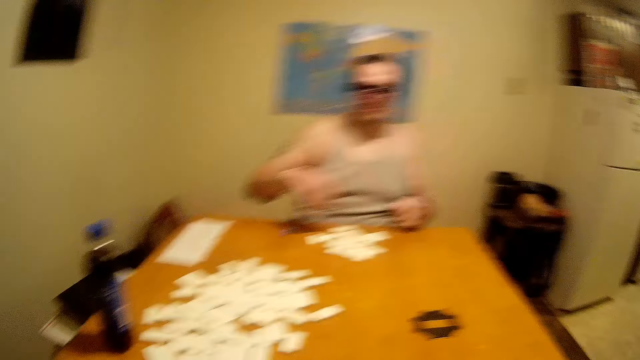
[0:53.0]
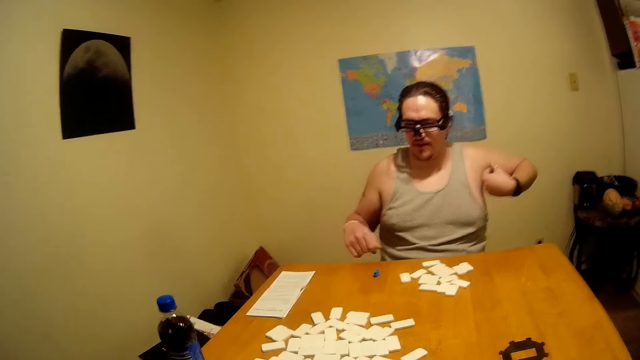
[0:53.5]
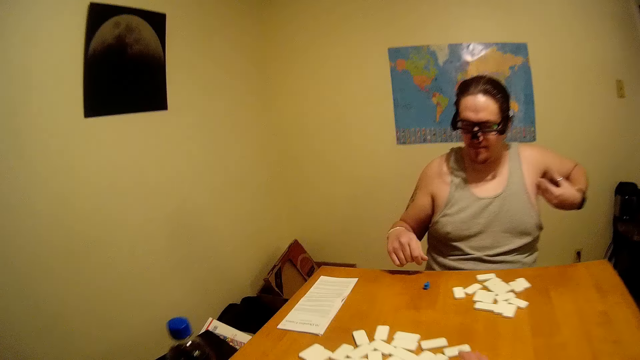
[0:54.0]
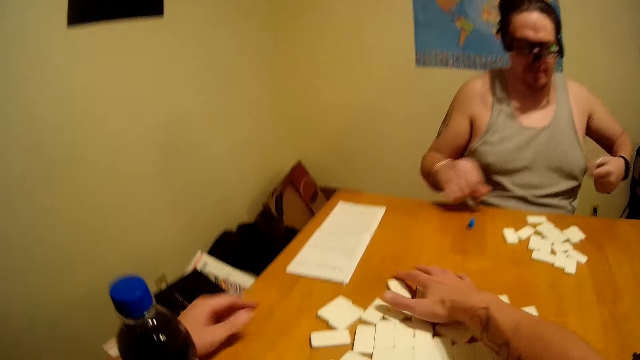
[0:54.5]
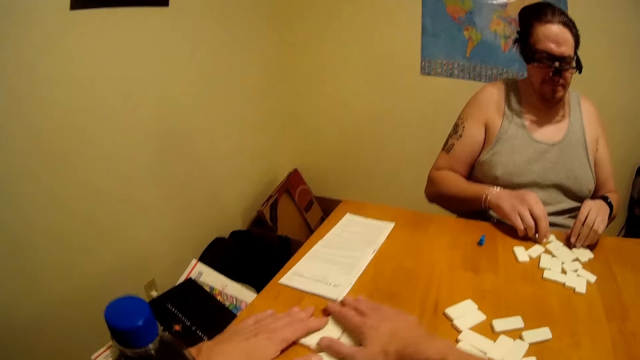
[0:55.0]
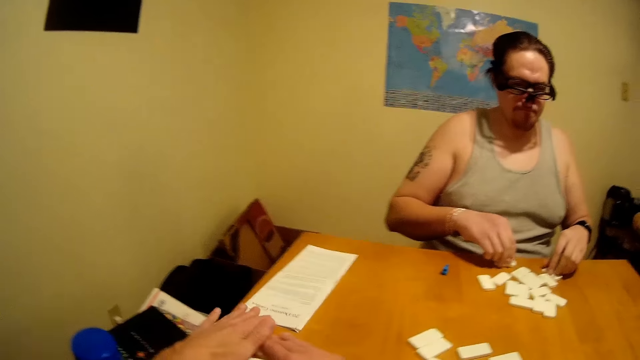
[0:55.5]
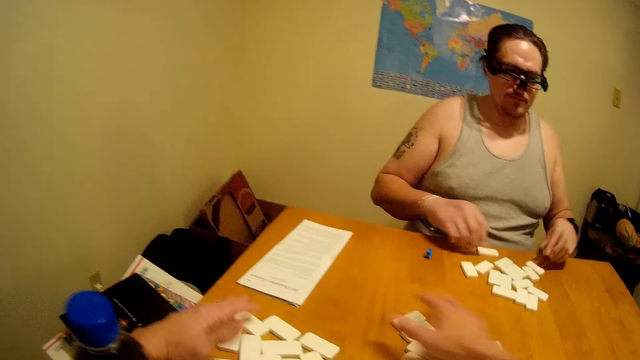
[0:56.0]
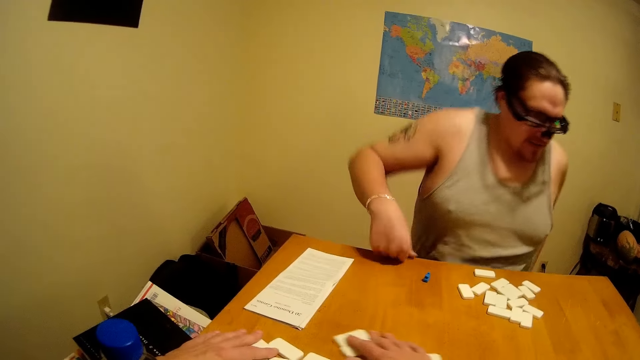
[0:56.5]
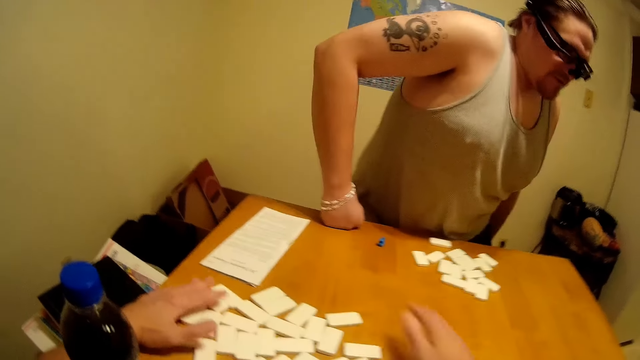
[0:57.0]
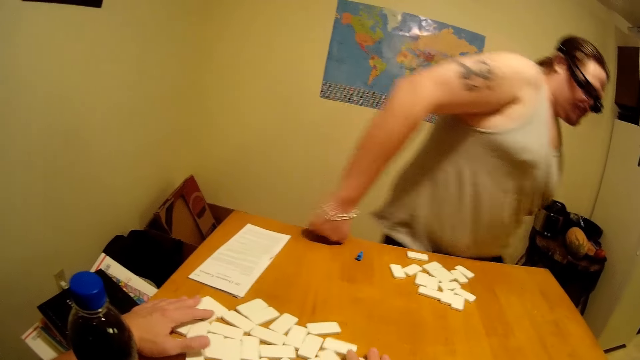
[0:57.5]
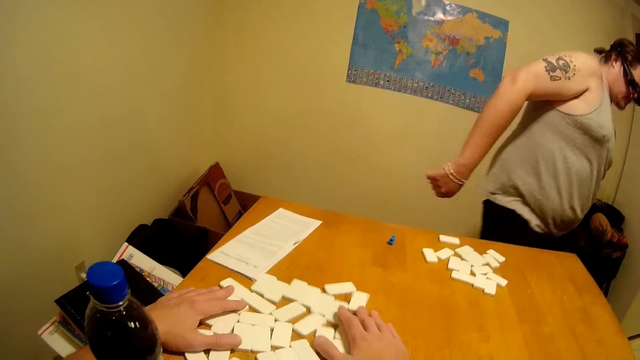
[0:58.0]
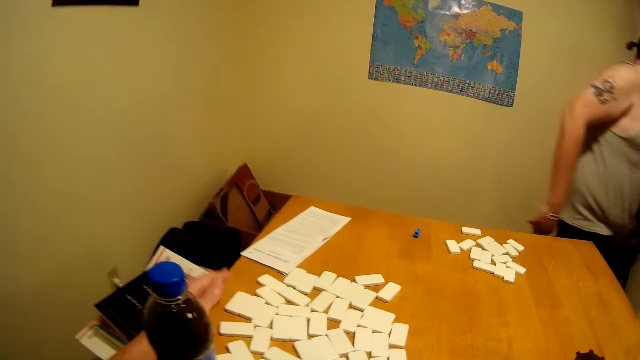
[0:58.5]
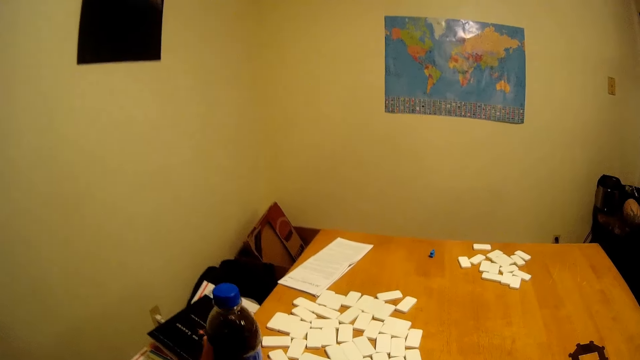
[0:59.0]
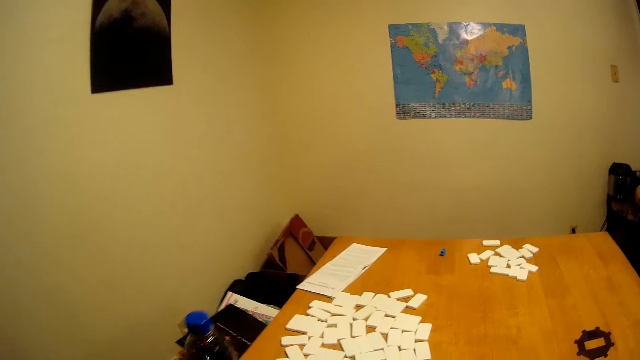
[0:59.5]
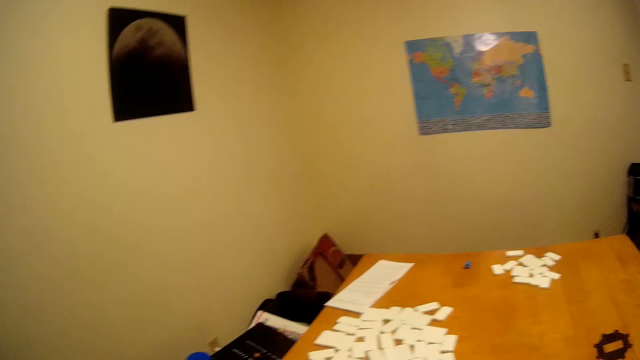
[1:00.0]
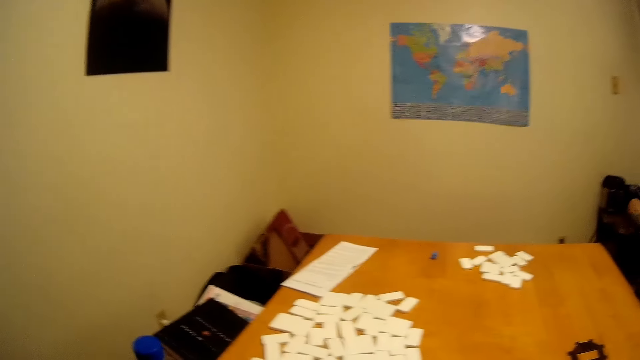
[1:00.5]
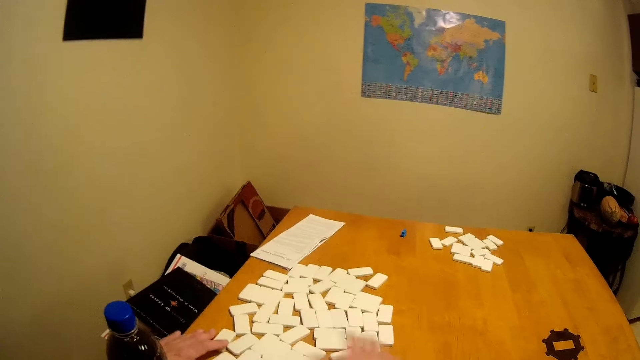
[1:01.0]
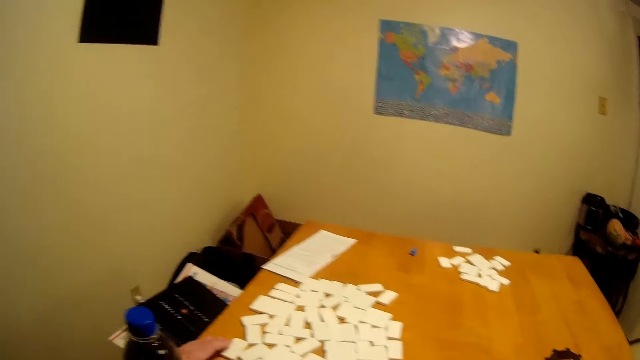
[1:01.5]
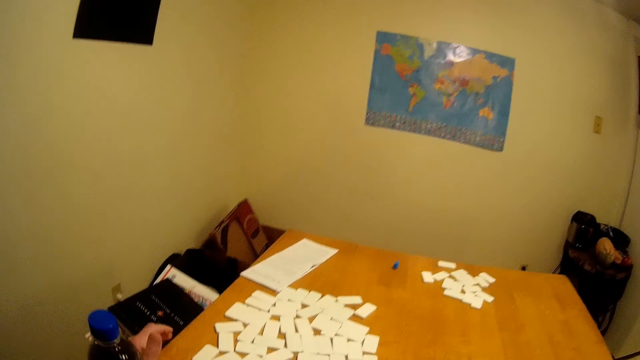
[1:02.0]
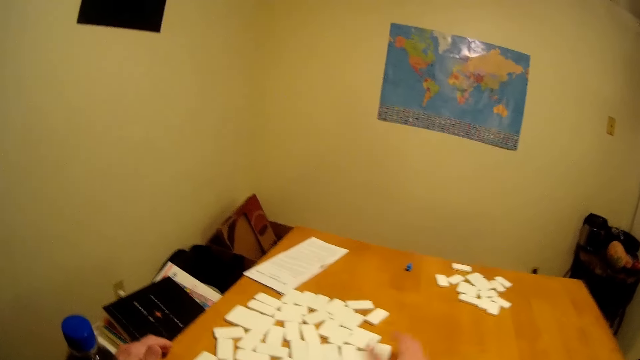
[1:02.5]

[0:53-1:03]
A person scratches his armpit. The person gets up and walks away. The camera wearer talks while arranging the dominoes.

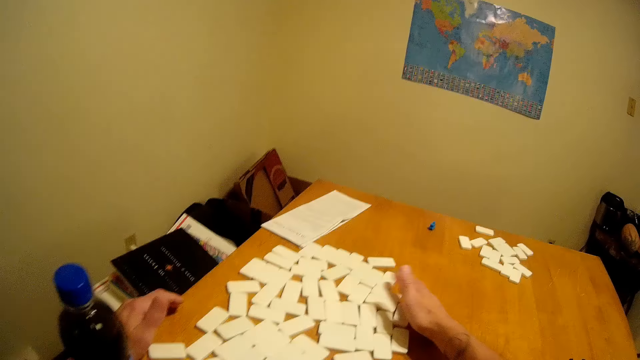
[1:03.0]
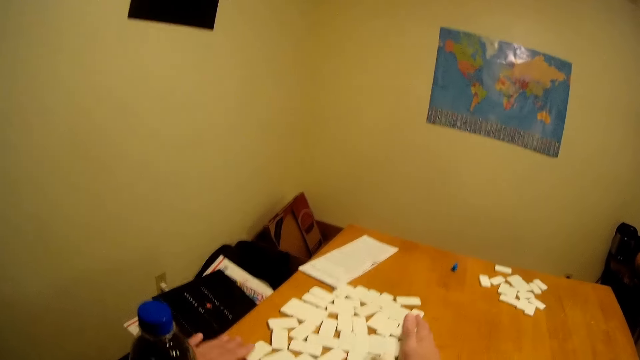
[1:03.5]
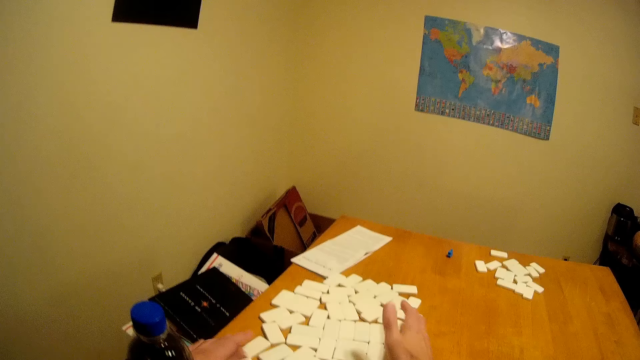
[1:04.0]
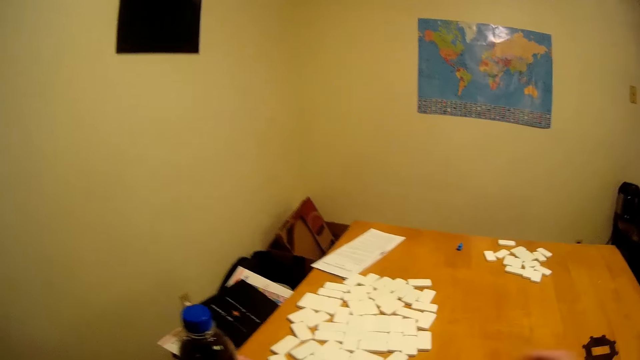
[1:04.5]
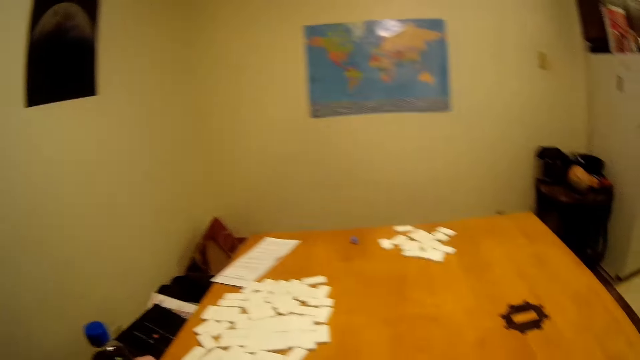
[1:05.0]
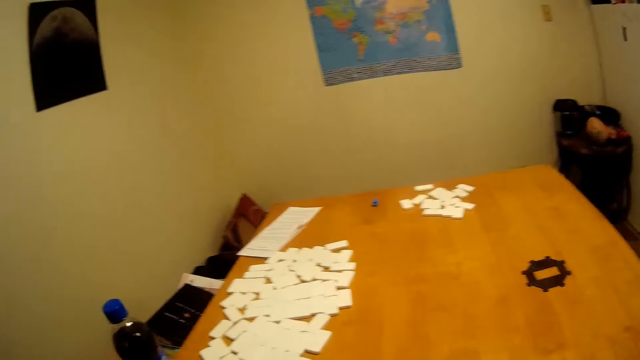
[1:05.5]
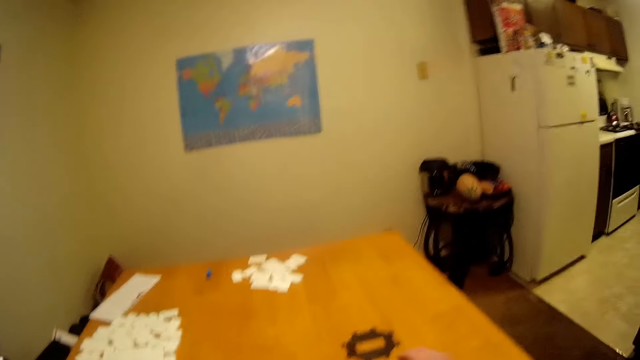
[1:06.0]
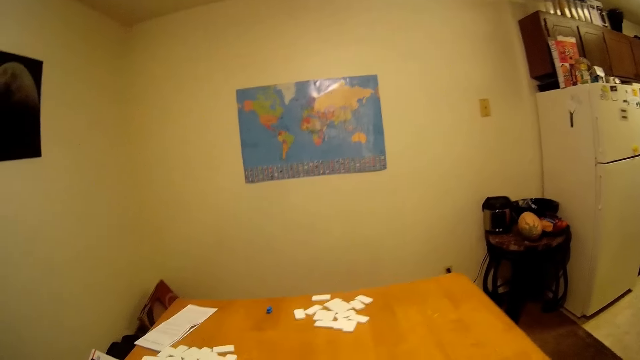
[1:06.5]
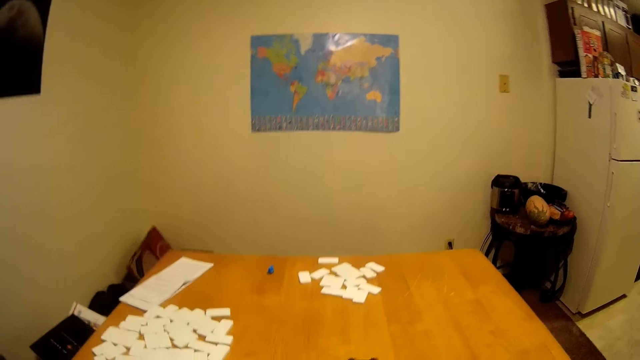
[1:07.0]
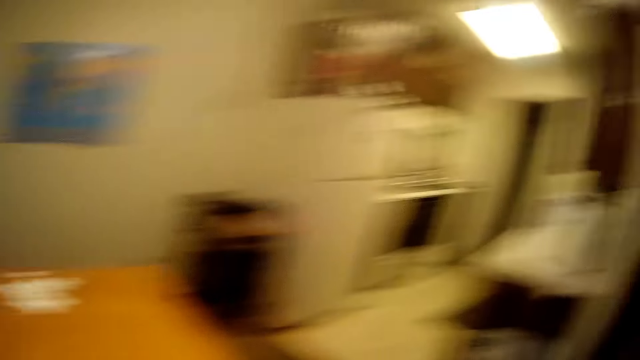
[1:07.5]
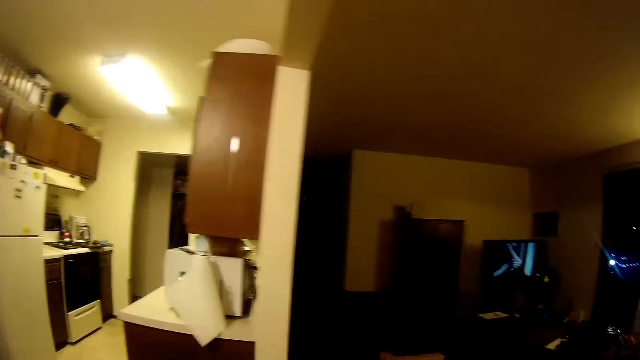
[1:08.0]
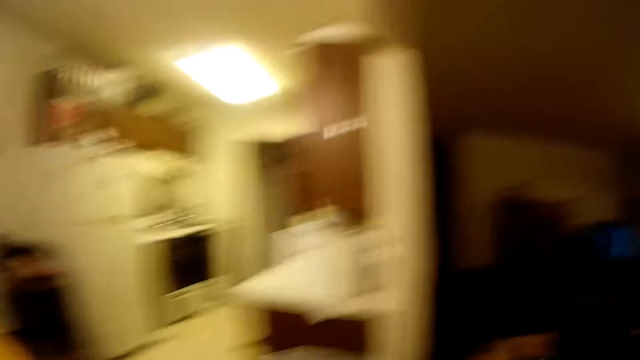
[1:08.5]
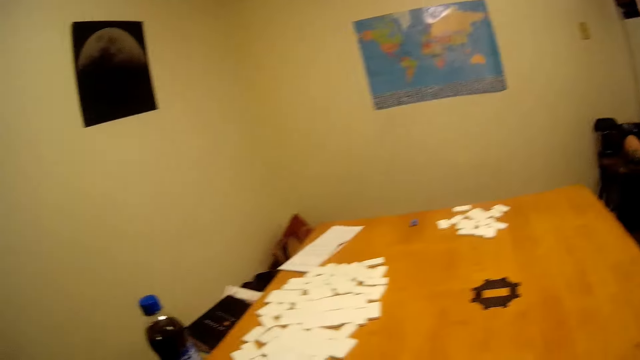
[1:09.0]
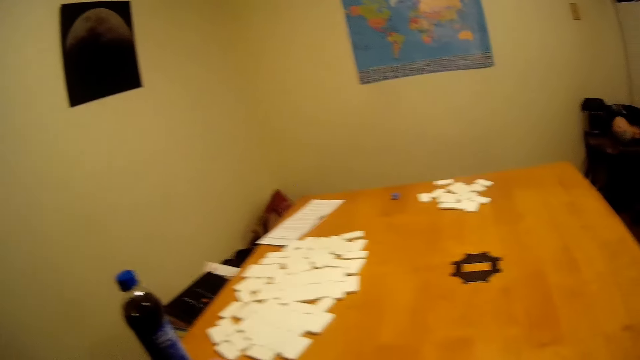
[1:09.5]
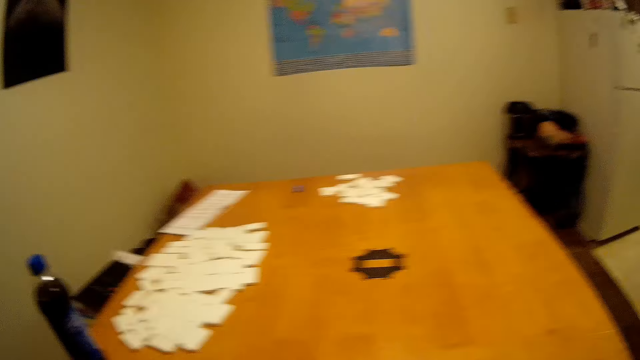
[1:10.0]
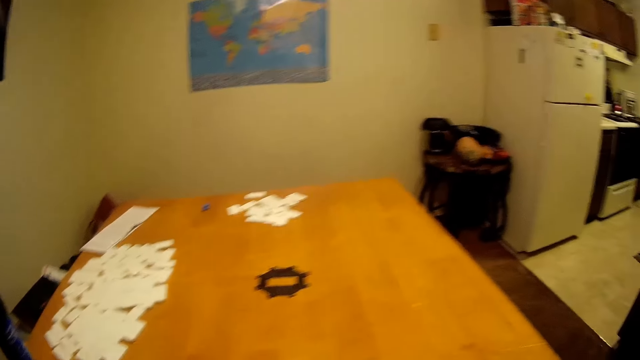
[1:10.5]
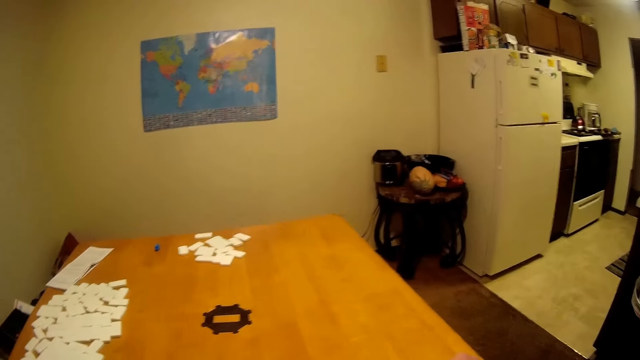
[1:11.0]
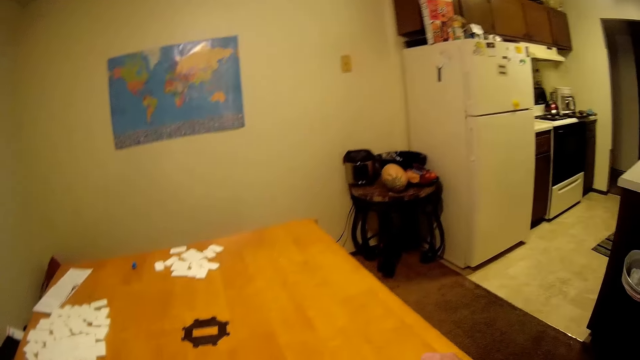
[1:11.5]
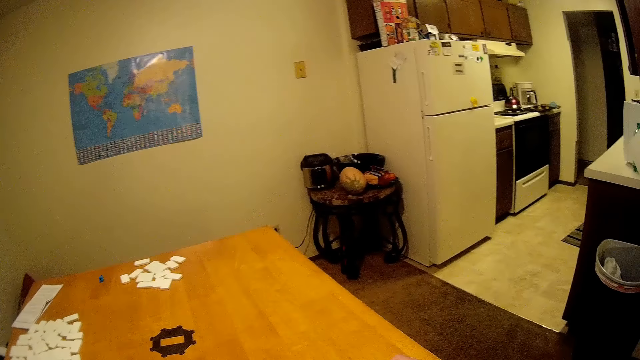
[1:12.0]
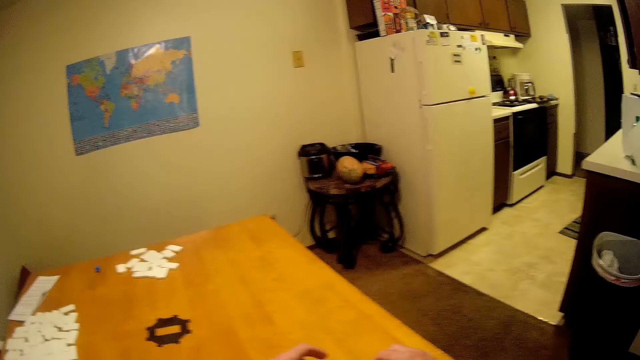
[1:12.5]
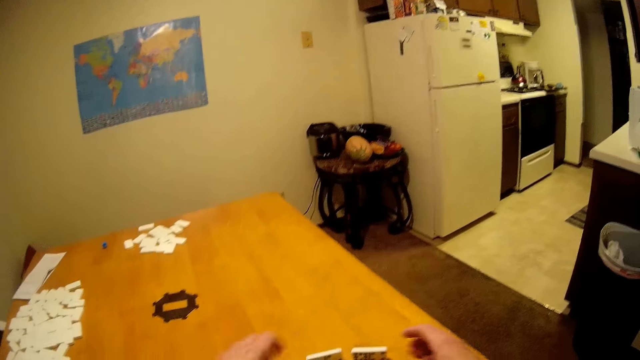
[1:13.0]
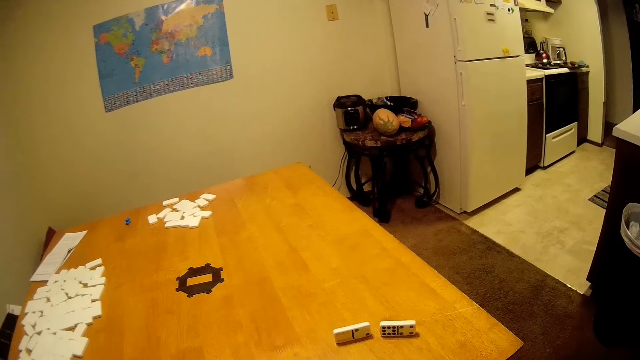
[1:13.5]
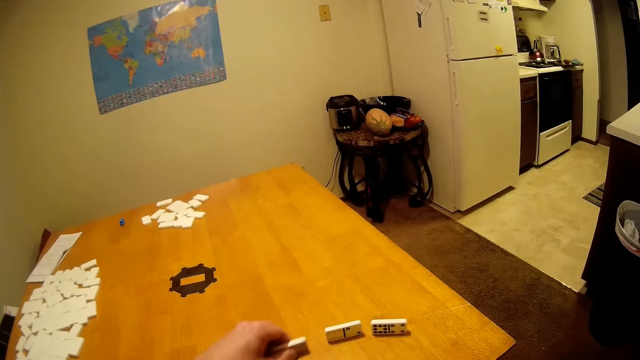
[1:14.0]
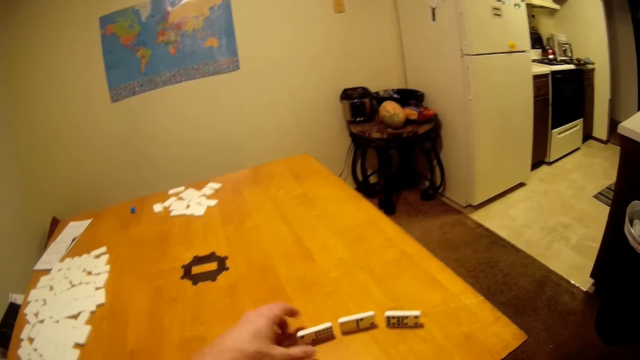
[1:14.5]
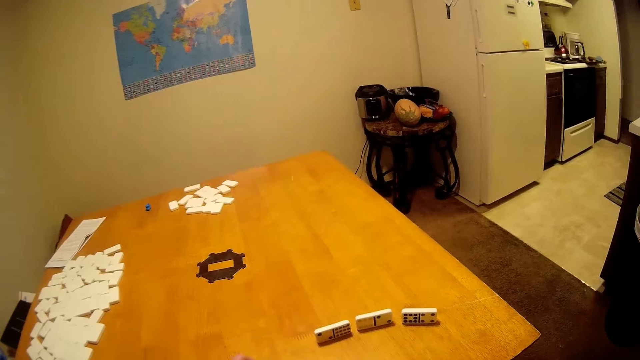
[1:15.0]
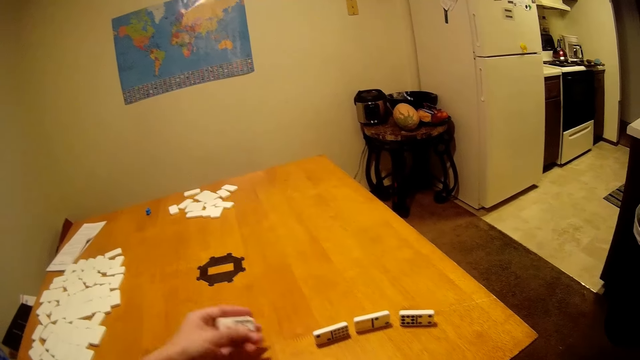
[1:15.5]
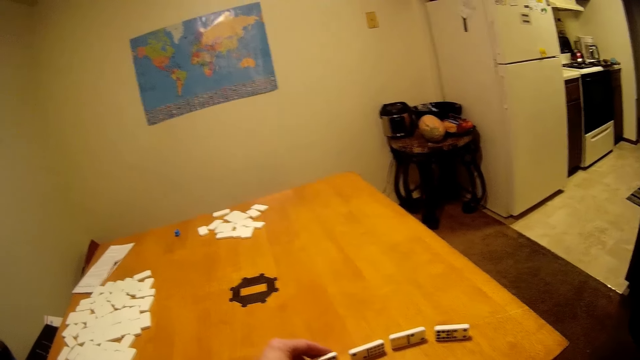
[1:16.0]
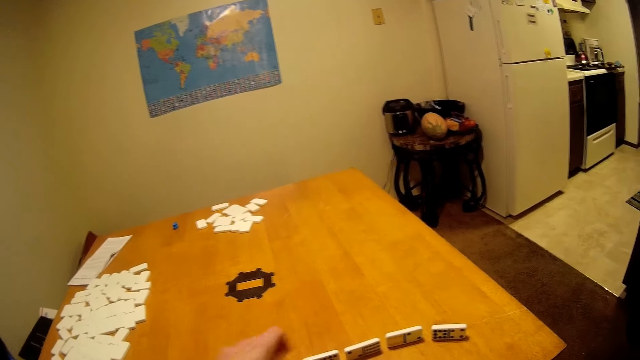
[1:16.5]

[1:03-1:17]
The camera wearer moves dominoes aside. They check around. They arrange the dominoes.
